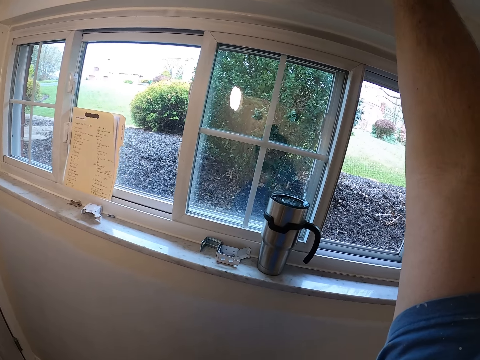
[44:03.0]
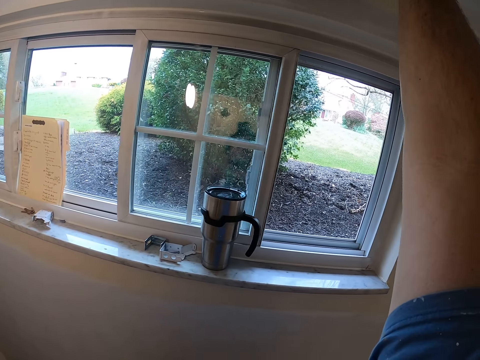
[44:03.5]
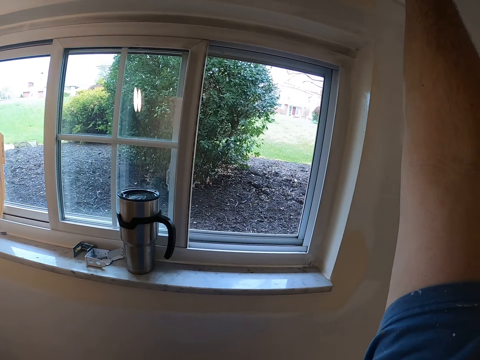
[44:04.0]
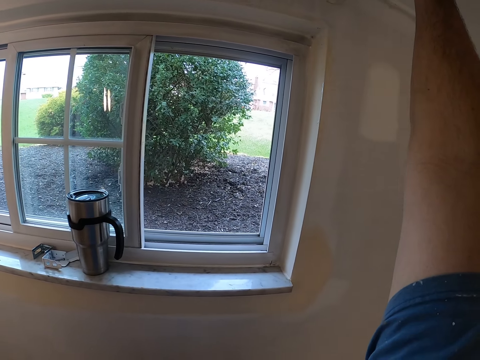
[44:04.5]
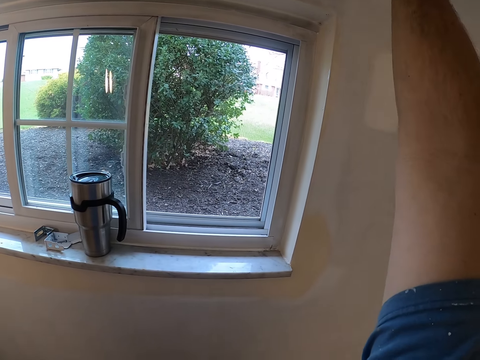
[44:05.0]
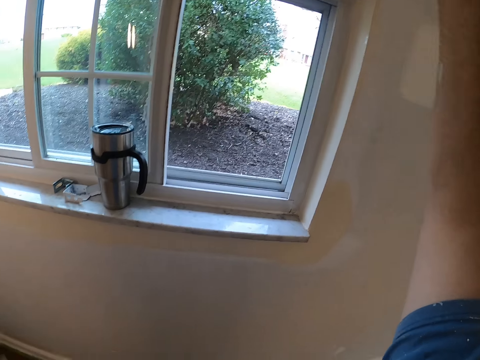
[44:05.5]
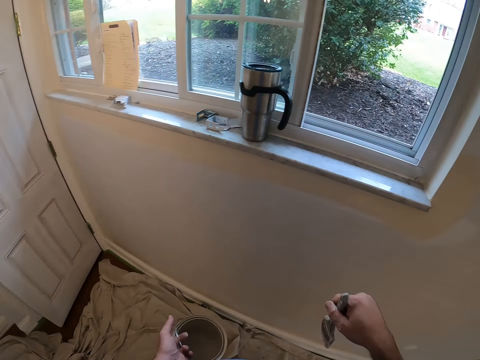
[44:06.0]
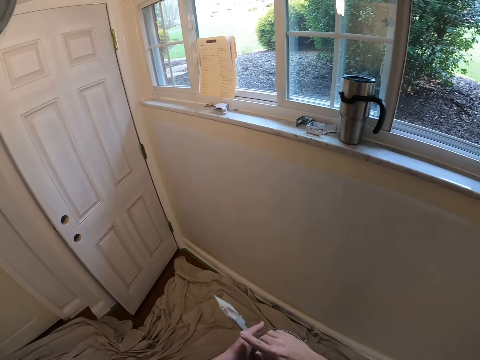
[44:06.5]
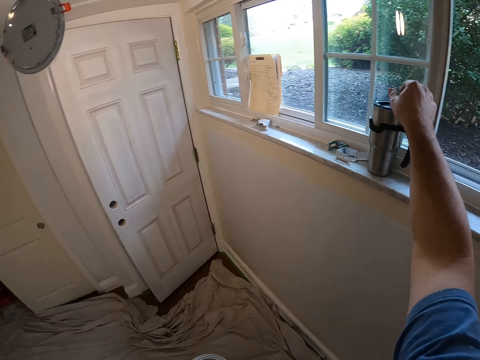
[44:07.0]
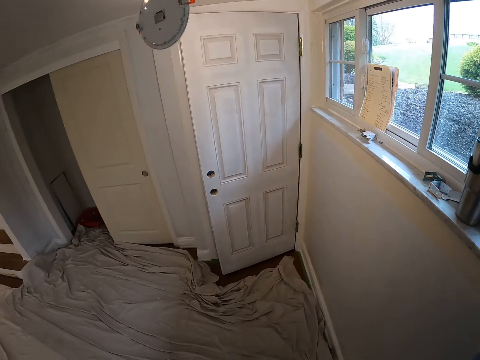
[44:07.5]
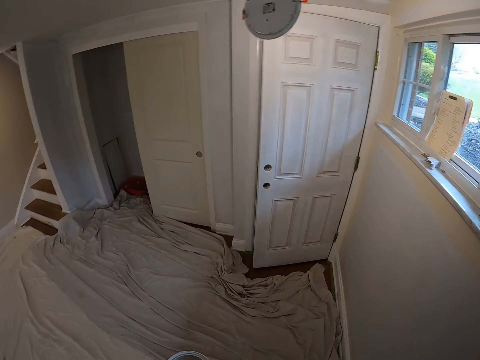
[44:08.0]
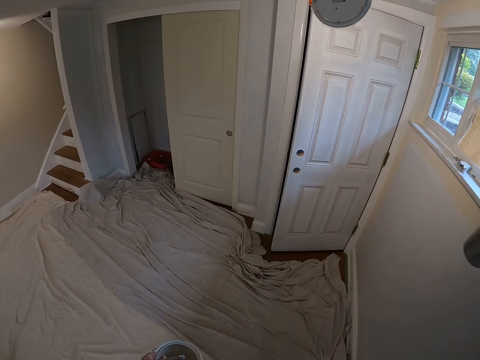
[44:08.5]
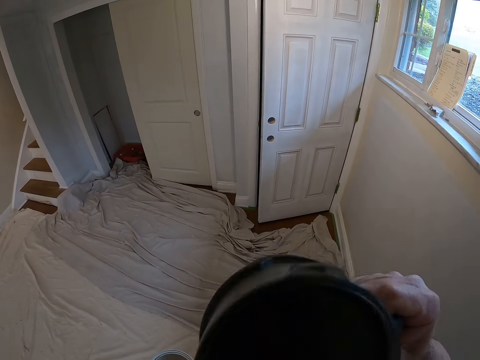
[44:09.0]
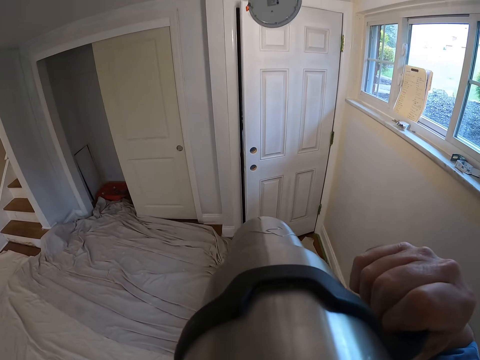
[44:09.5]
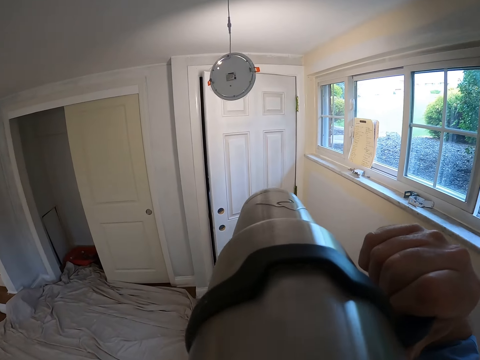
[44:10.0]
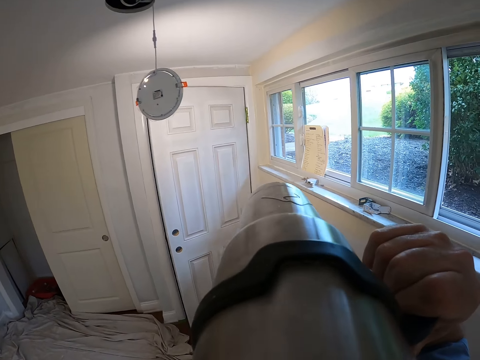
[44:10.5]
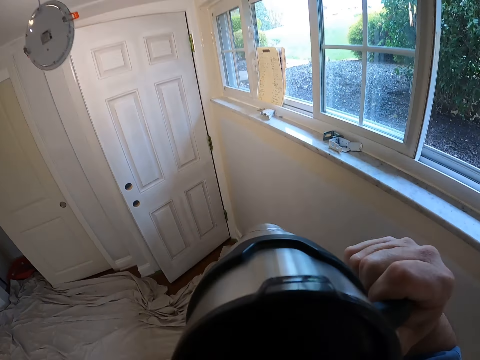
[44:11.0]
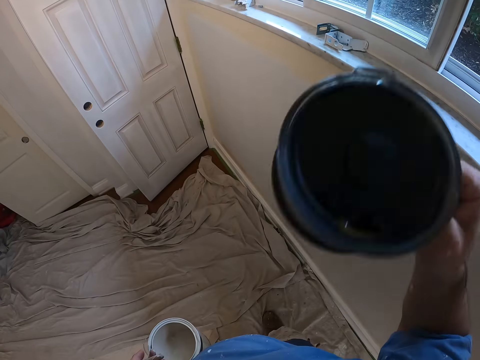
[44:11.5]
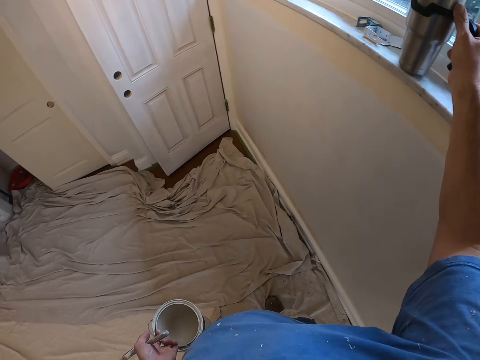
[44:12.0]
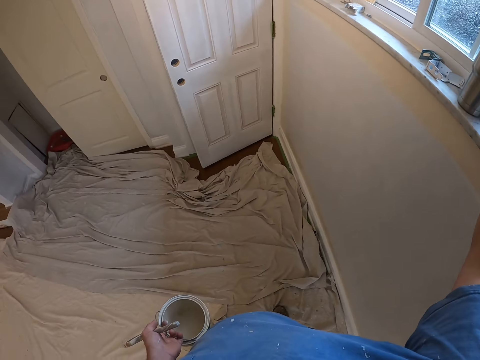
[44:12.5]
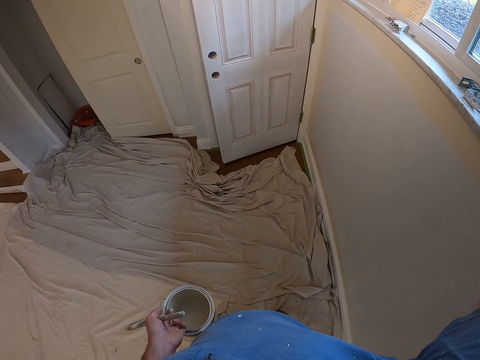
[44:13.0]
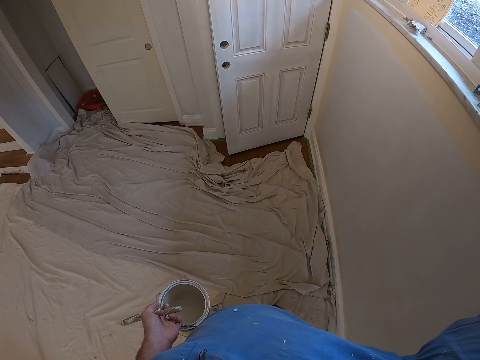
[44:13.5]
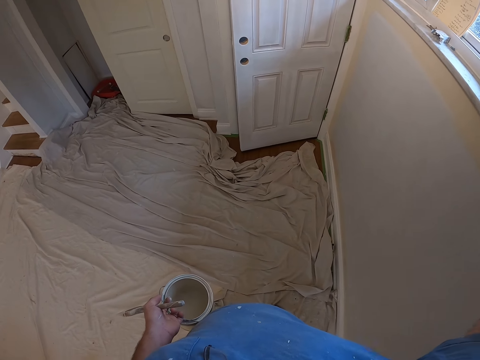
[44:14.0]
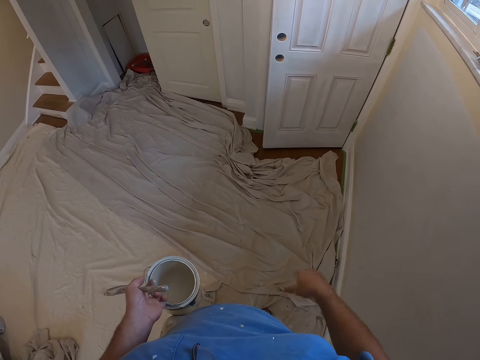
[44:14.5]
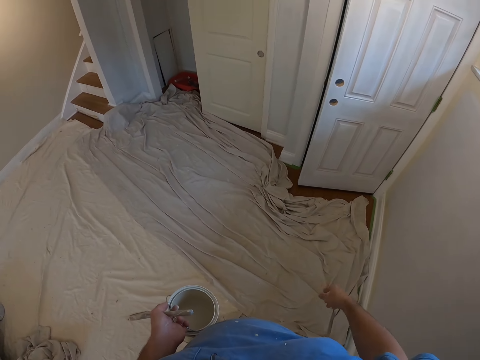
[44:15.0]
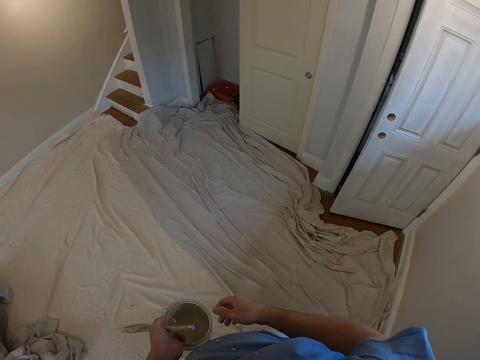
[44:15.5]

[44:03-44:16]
The camera wearer passes the paint brush to his left hand. He picks up the cup beside the window with his right hand. He drinks from the cup. He drops the cup beside the window with his right hand. He turns around.

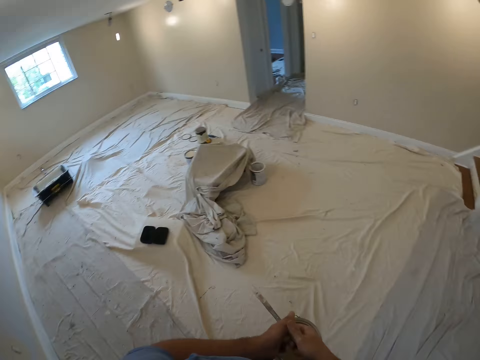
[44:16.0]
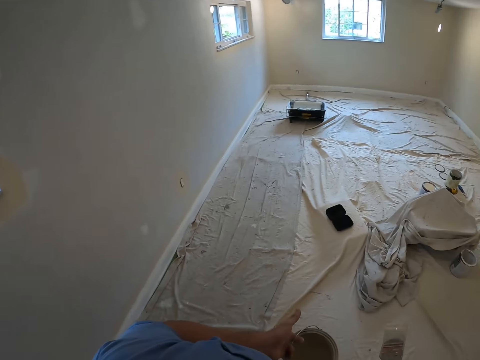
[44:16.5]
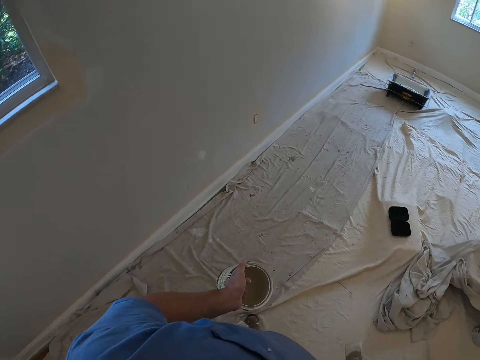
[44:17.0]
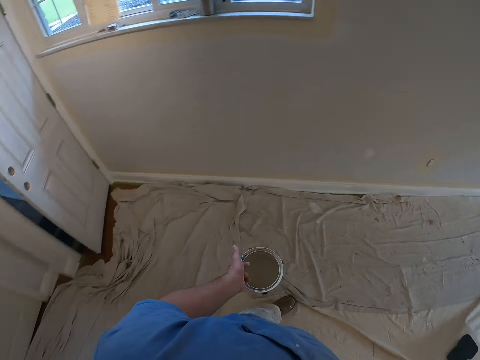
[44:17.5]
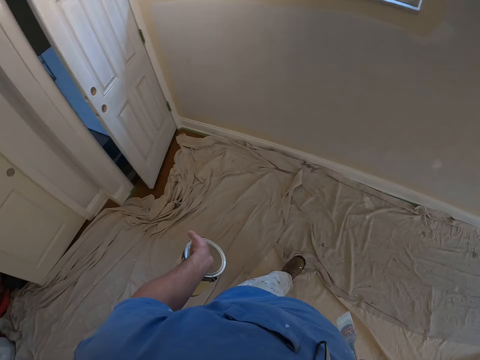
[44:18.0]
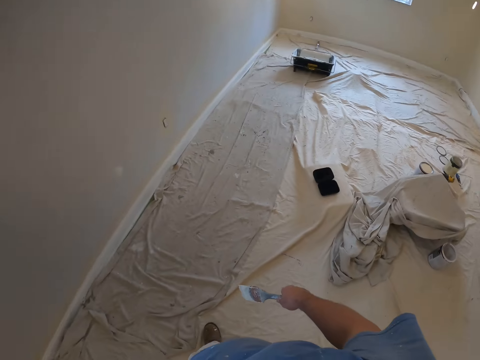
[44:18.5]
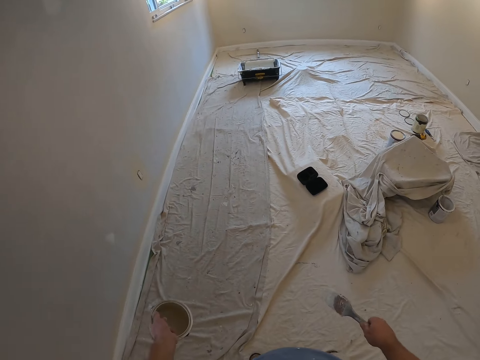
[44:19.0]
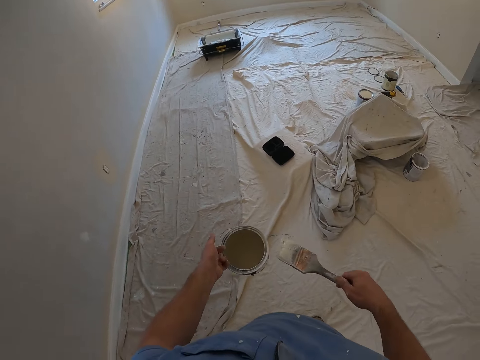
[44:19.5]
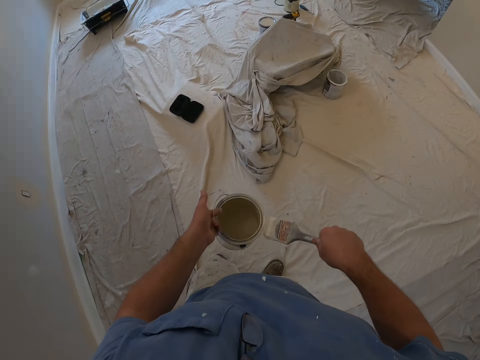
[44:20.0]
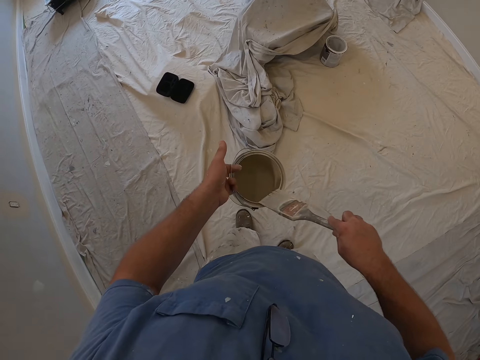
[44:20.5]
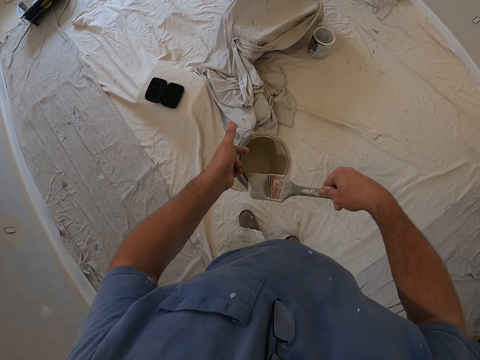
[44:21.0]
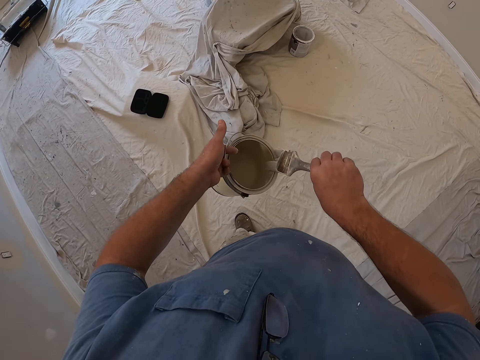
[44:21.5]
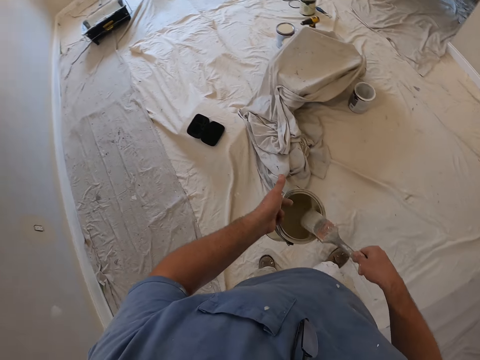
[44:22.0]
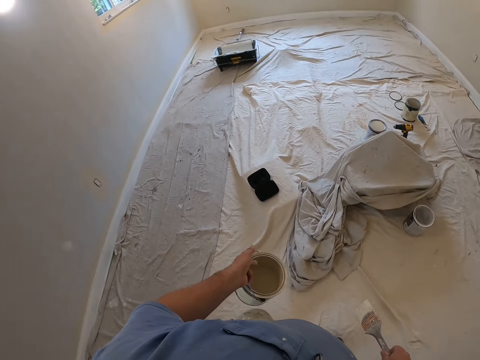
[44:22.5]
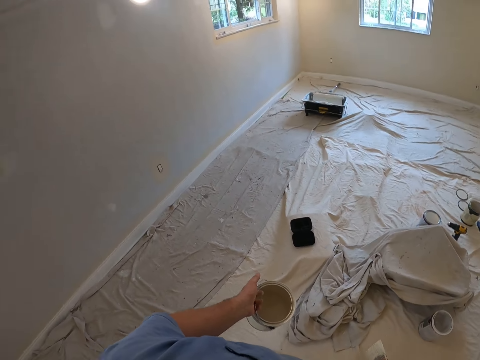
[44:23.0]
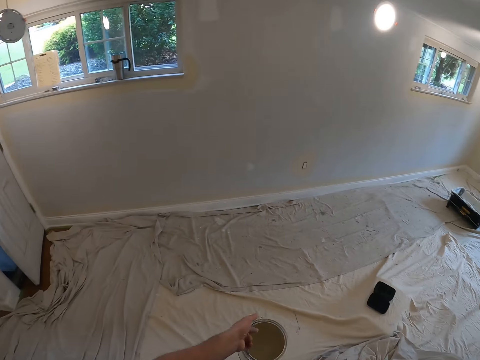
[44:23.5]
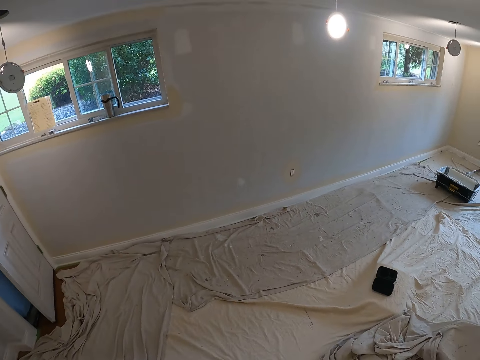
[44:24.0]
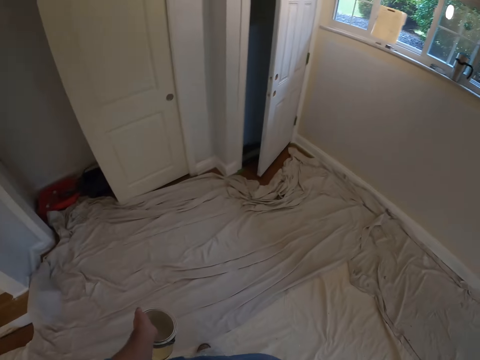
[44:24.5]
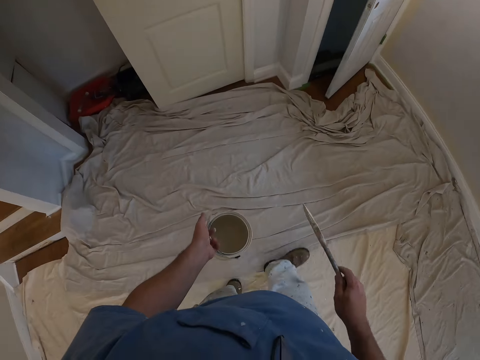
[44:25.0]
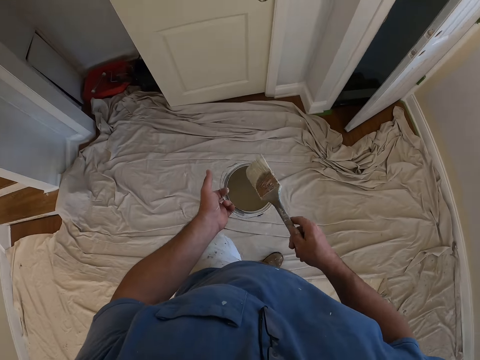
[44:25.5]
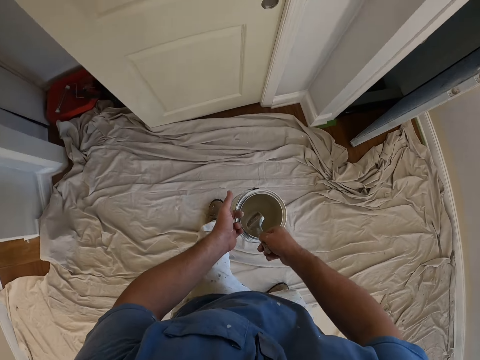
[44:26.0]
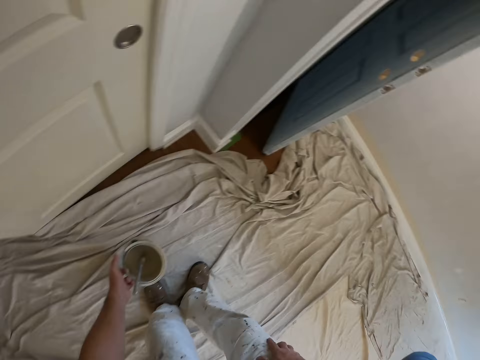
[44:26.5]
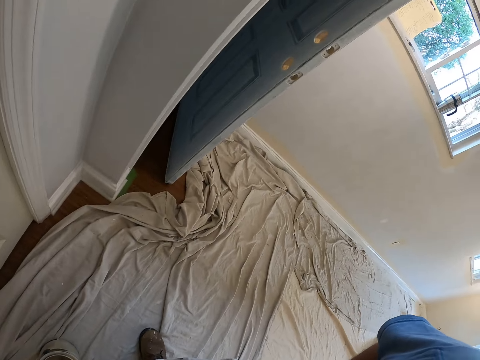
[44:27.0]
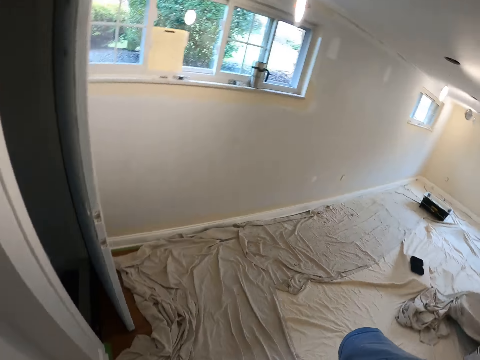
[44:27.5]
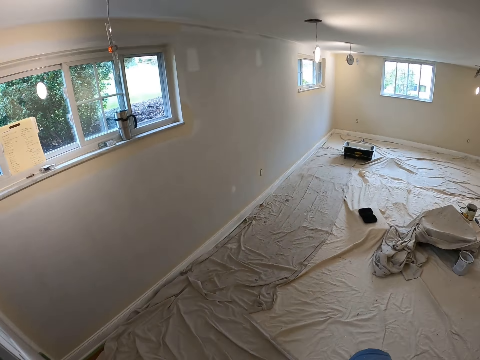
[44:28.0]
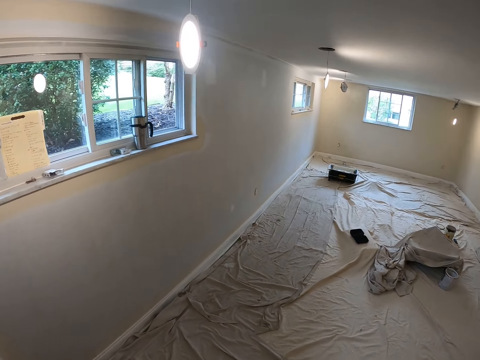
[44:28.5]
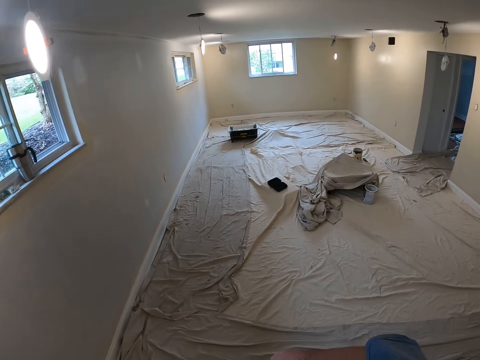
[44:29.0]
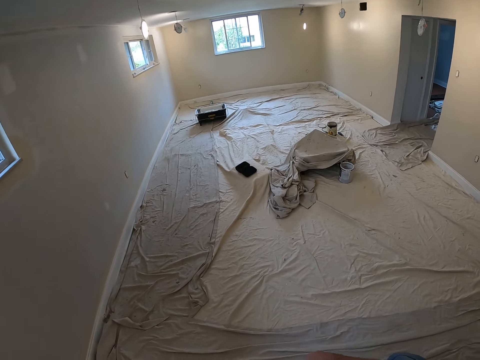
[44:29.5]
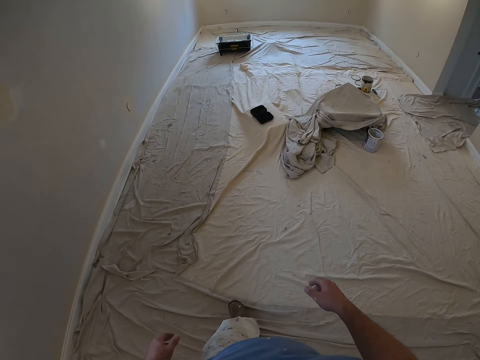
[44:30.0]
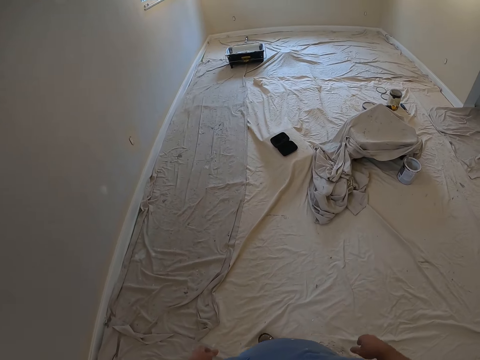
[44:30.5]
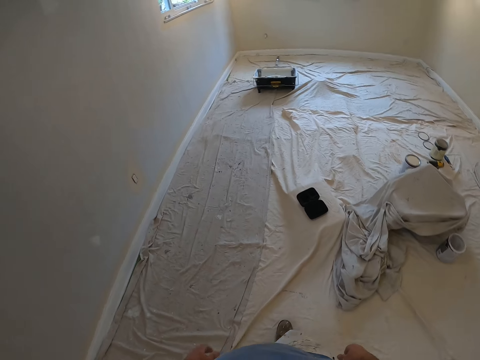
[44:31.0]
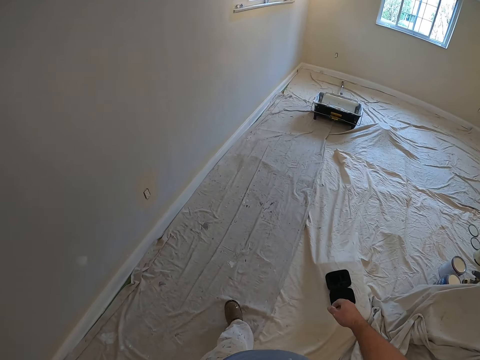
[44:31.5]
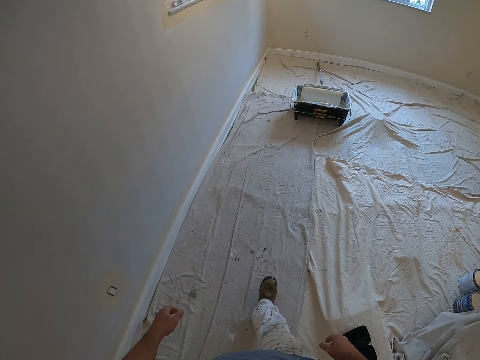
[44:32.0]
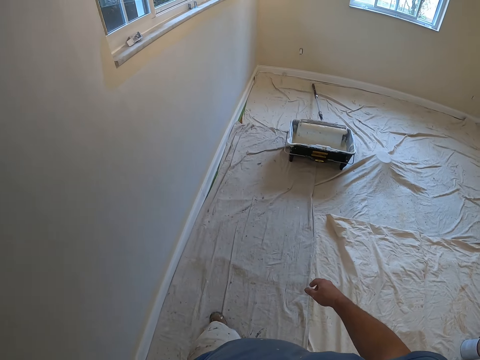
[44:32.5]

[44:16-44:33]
The camera wearer changes the brush to the other hand. He turns around. He cleans the paint brush bristle on the edge of the paint container in his left hand. He turns around. He drops the paint brush into the paint container in his left hand, lowers the paint container in his left hand, and turns around. He walks down to the other end of the room.
